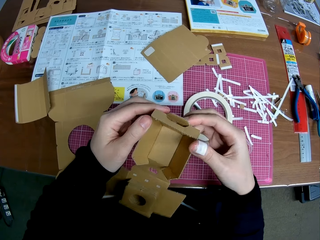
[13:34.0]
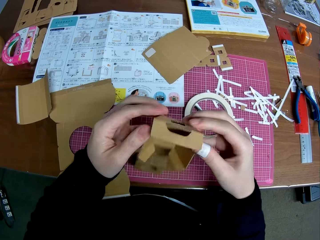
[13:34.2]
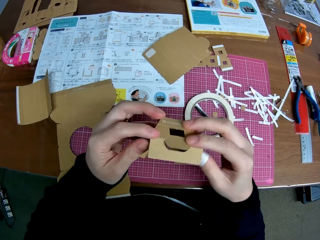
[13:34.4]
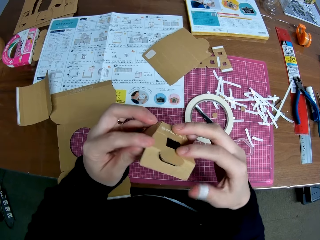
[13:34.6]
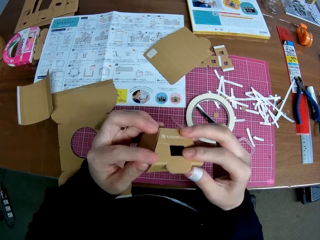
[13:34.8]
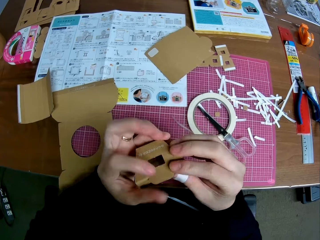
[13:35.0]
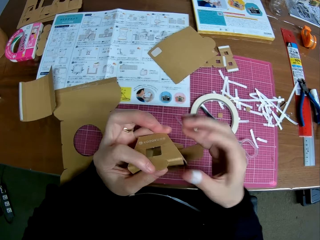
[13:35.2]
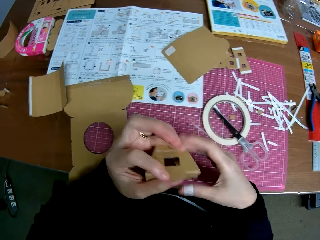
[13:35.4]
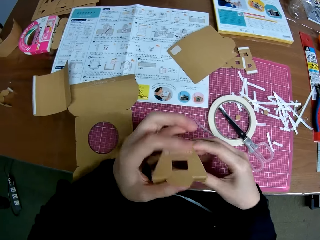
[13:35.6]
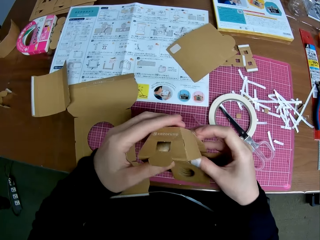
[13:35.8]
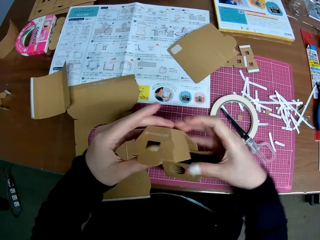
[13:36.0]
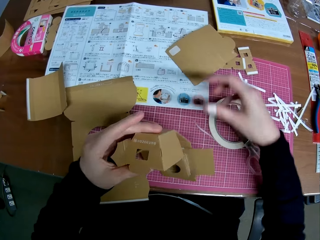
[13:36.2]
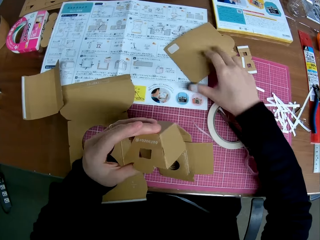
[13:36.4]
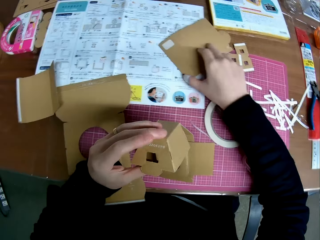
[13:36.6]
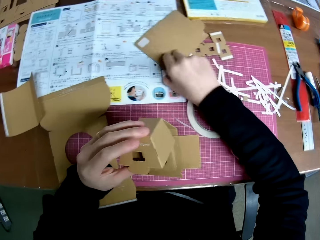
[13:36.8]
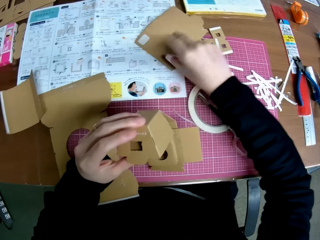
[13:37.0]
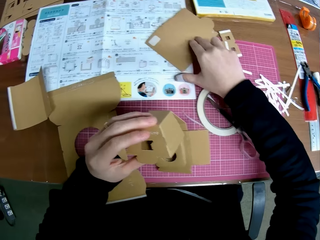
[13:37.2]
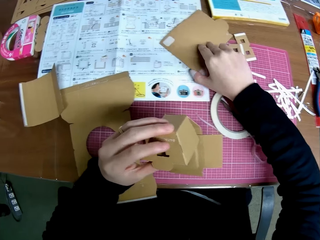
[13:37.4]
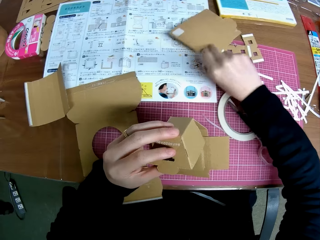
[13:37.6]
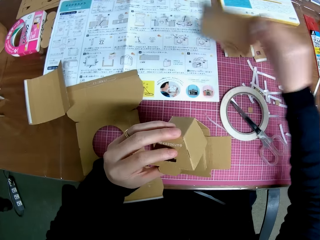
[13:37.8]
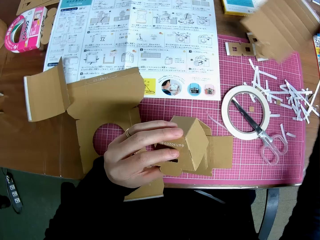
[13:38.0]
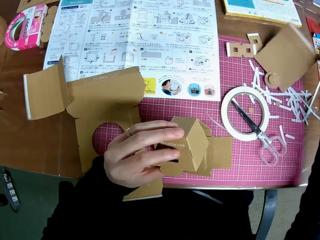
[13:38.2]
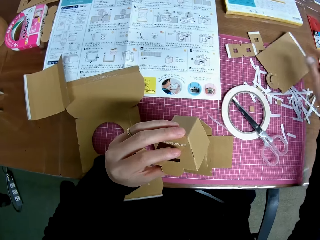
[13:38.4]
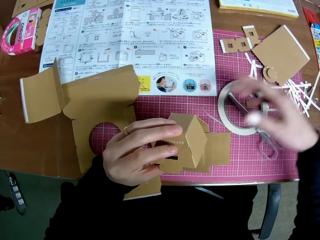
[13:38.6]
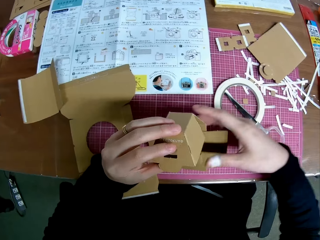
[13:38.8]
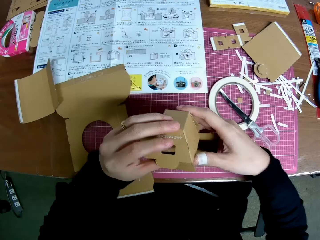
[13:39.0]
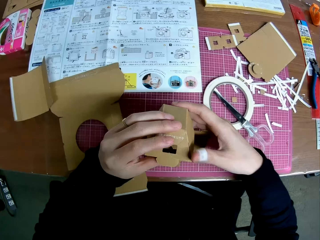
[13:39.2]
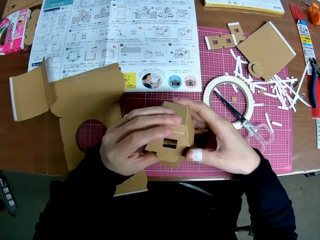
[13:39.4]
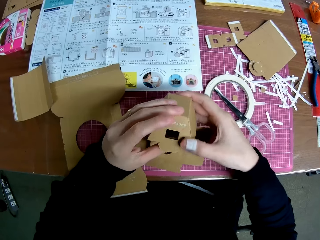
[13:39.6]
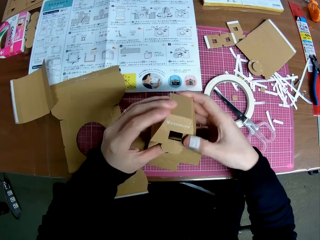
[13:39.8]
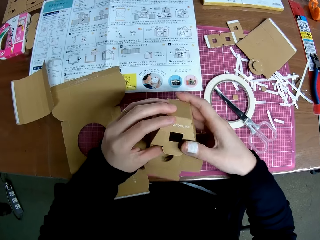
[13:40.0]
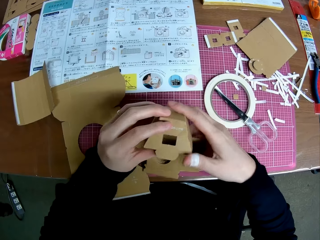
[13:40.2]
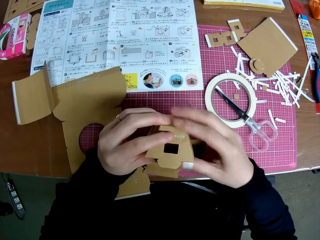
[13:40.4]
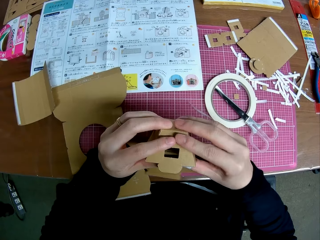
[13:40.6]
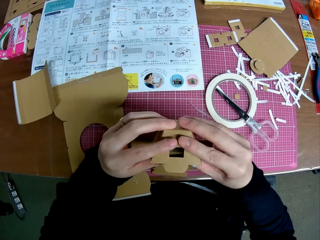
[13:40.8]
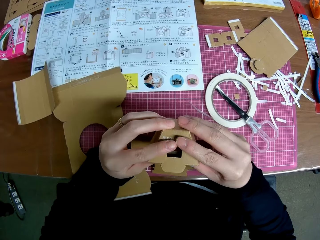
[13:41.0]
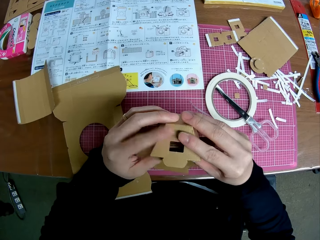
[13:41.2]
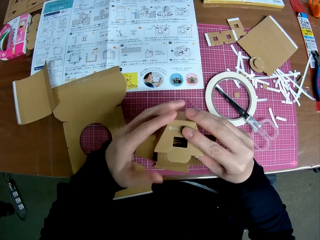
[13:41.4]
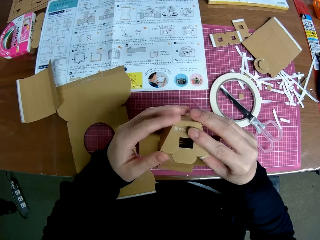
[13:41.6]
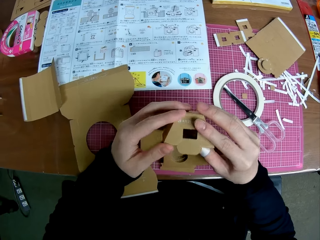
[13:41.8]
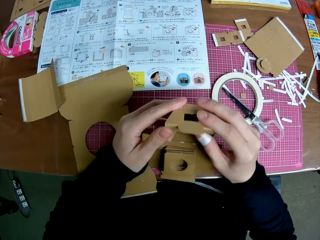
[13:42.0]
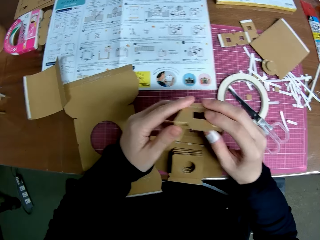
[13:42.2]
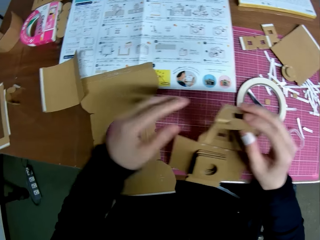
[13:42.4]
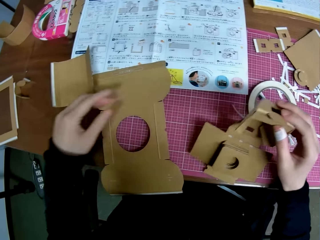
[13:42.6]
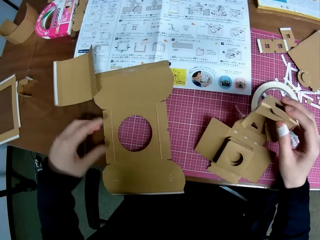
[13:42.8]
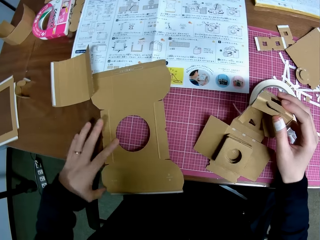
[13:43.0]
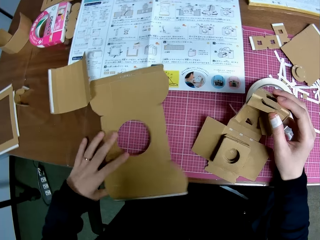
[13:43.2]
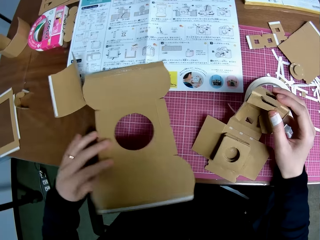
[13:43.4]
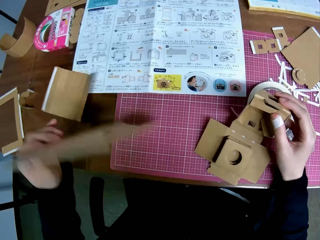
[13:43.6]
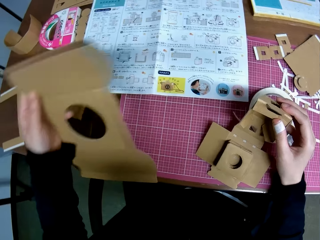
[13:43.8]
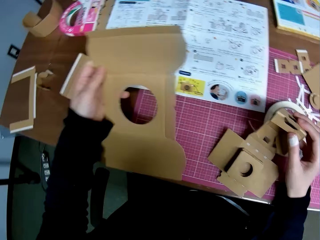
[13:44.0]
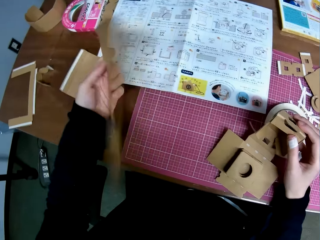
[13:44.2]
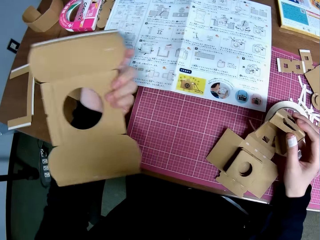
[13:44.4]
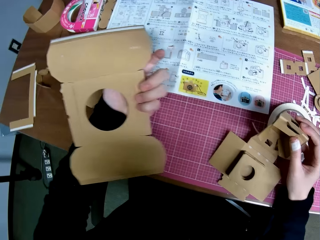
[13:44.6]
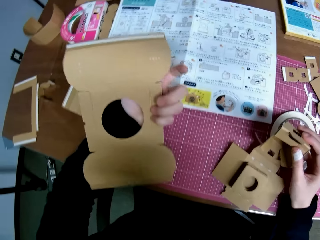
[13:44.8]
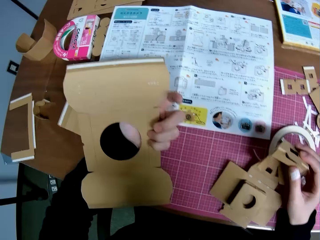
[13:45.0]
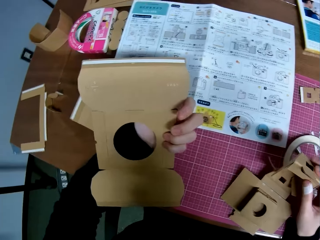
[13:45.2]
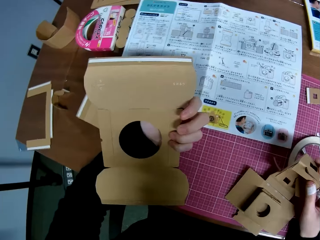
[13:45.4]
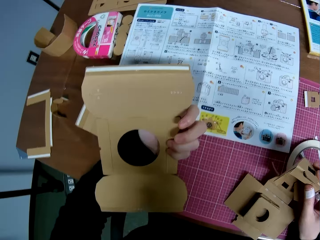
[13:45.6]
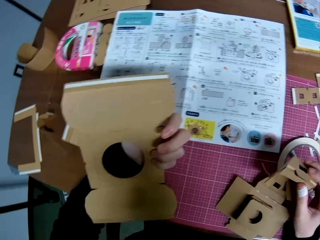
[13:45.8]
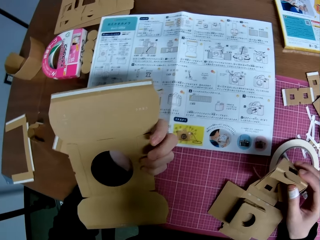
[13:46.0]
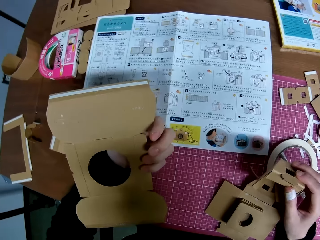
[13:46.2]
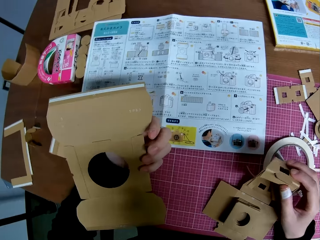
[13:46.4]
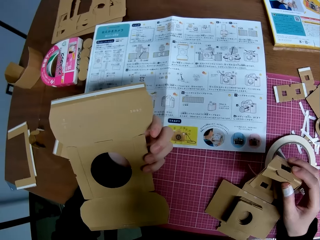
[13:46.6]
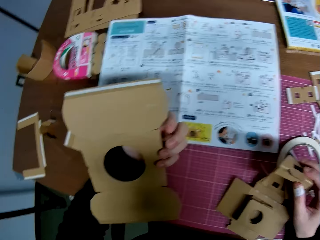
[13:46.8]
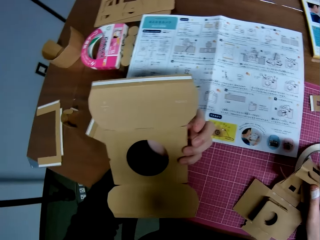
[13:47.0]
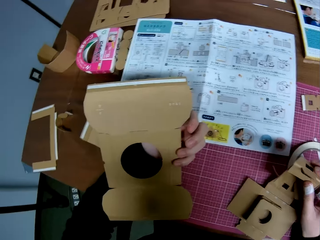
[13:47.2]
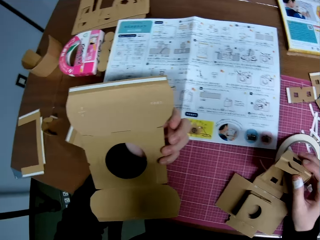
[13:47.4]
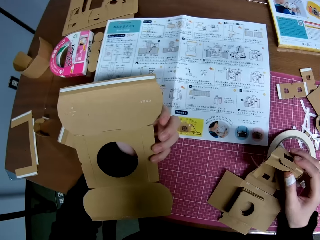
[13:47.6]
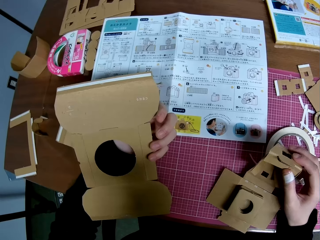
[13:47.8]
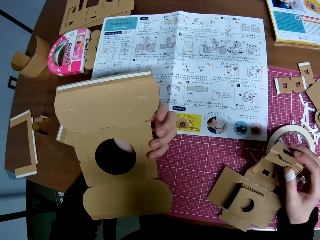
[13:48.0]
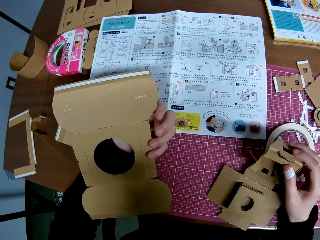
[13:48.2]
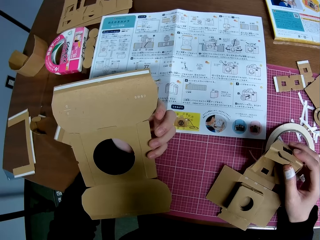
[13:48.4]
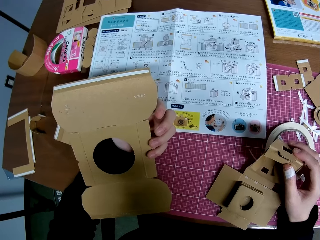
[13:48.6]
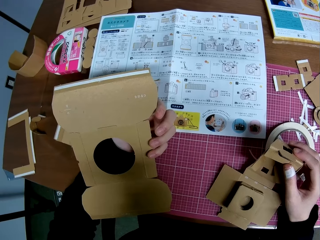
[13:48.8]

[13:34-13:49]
The camera wearer adjusts the piece of paper mechanical model or cardboard box on the table with his right hand. He picks the piece of cardboard box on the table. He puts the piece of cardboard box on the table. He handles the piece of paper mechanical model with both hands. He holds the piece of cardboard box. He picks the piece of paper mechanical model from the table with his left hand. He holds the piece of cardboard box.

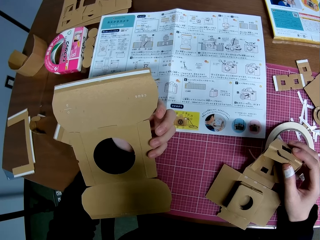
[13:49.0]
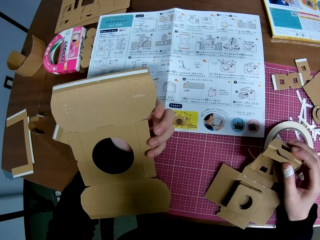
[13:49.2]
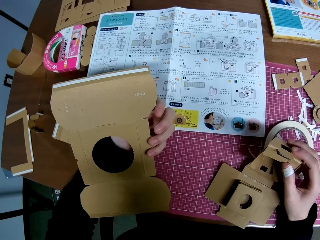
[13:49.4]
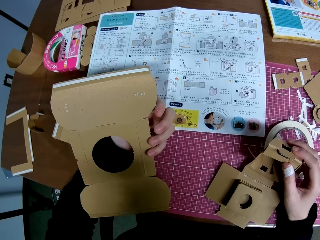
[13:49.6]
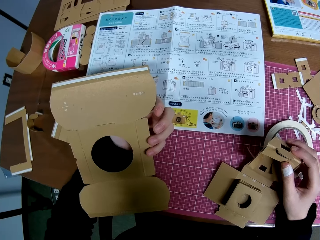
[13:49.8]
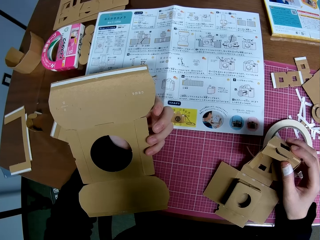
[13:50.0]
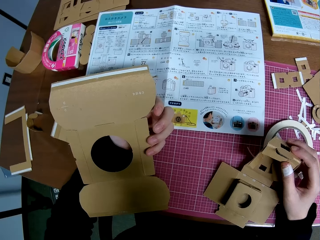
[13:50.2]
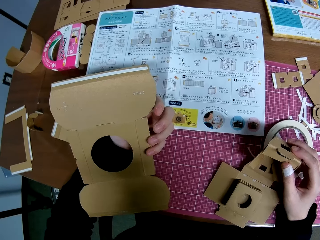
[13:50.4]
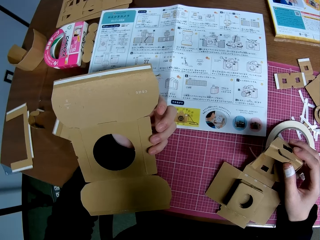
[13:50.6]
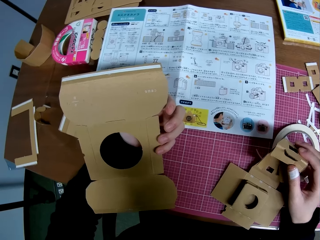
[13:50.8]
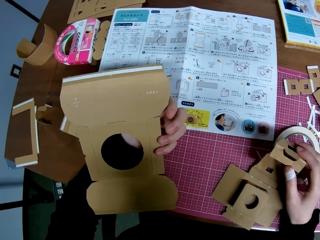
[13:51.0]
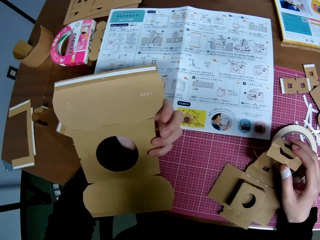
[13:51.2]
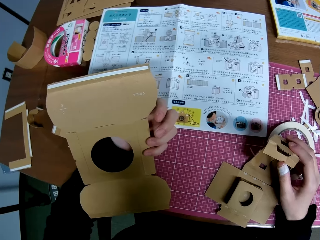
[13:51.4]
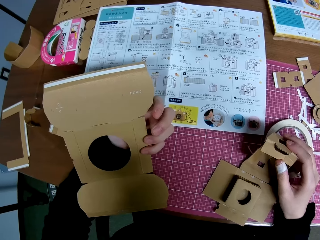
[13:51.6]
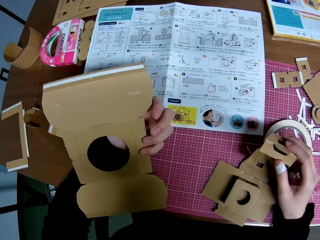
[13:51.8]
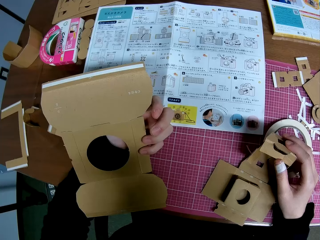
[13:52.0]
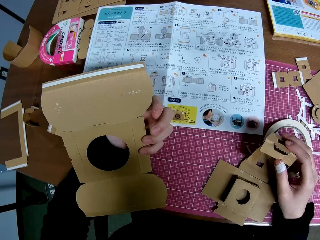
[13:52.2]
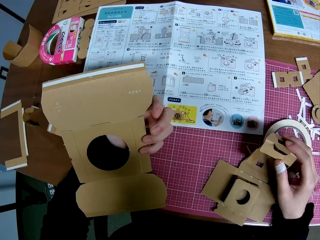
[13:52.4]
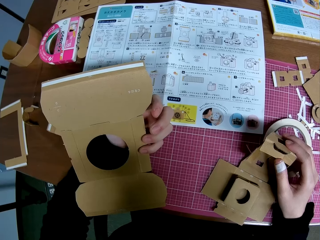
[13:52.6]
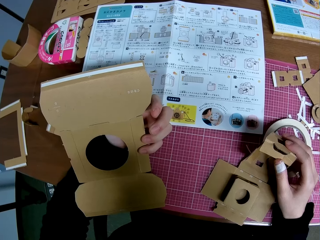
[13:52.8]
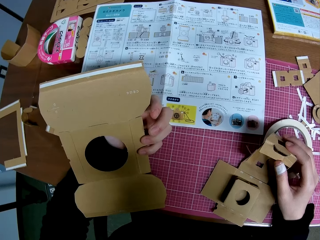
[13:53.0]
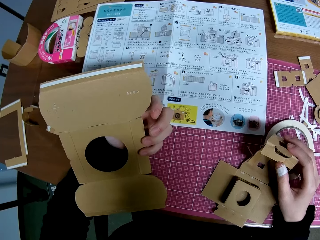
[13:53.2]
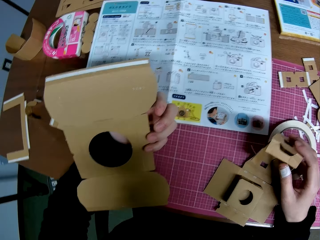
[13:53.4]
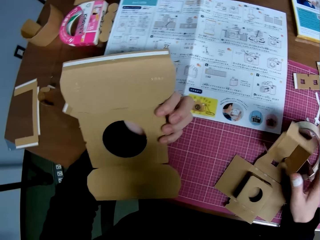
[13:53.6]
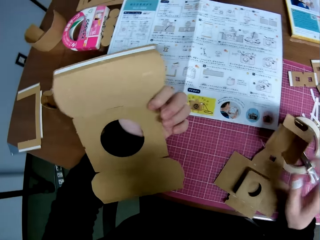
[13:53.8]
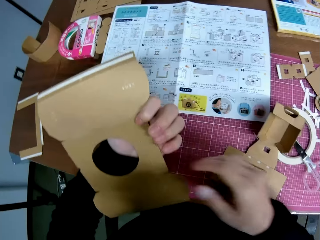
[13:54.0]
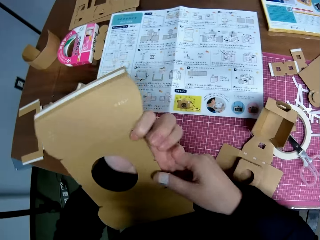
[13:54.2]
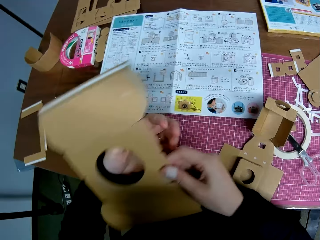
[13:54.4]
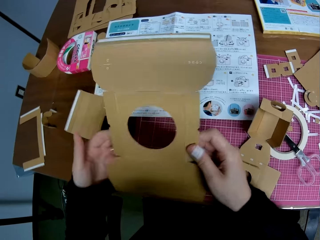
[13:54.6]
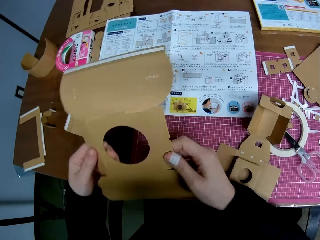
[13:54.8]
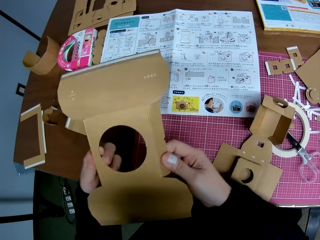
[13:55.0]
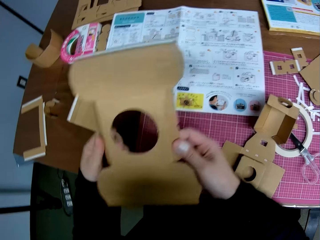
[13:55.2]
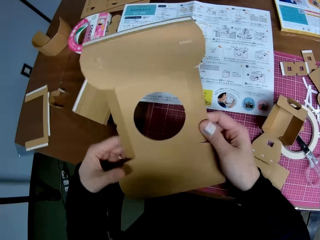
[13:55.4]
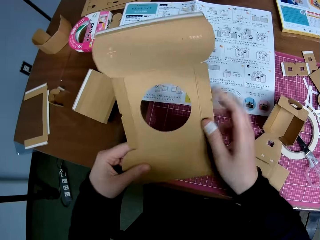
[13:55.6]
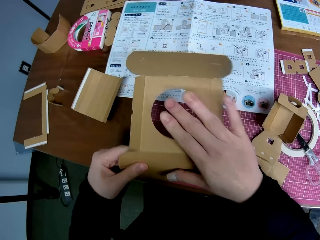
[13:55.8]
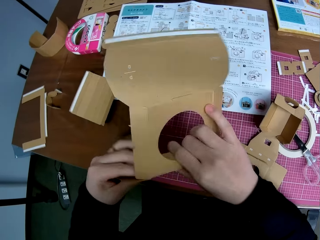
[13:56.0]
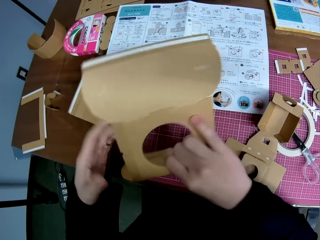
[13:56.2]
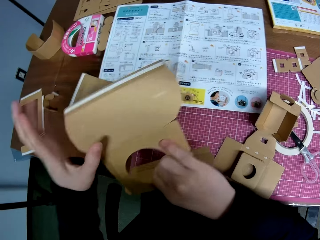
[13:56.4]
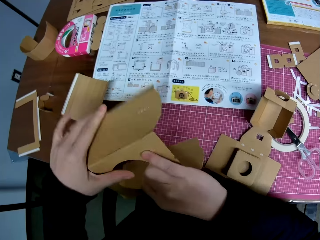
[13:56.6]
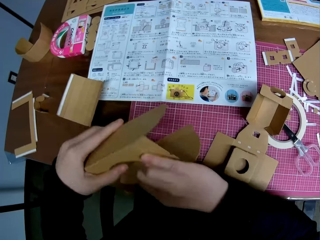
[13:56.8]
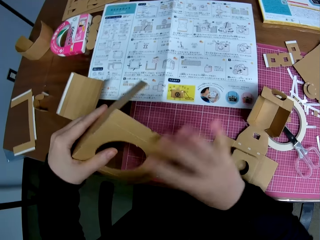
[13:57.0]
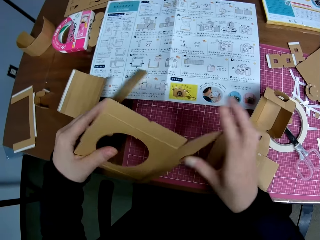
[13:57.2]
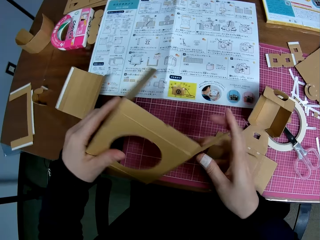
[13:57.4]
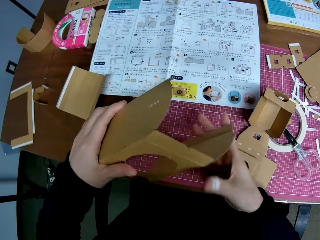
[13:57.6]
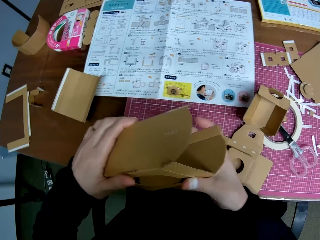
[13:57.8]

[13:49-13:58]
The camera wearer holds a carton craft with both hands. They fold the carton craft. They fold the carton craft repeatedly.
